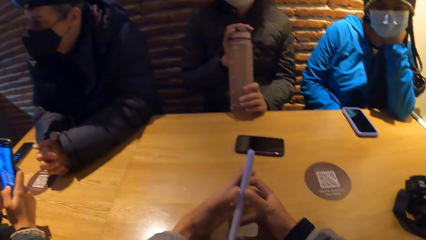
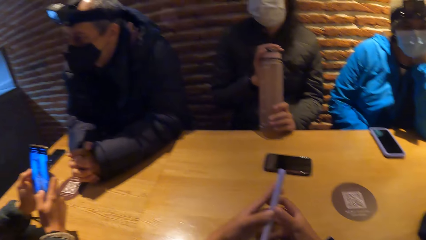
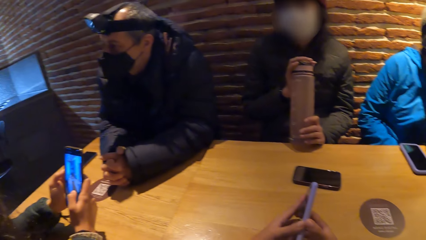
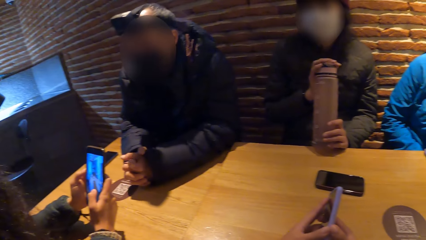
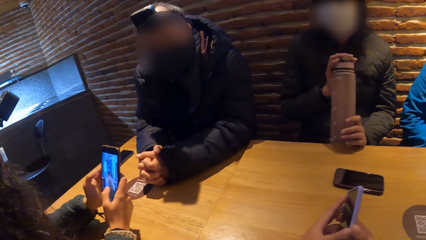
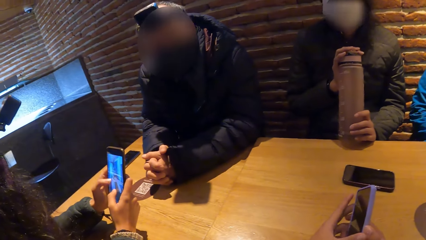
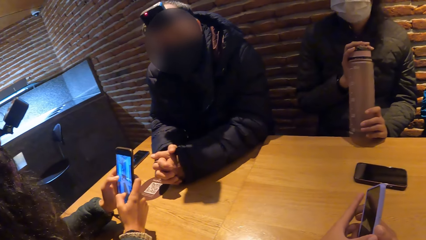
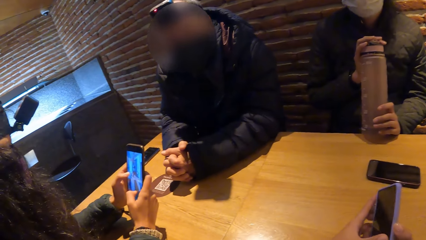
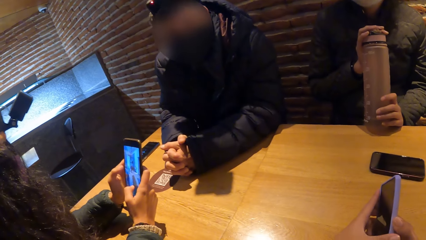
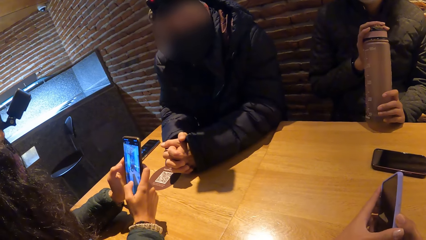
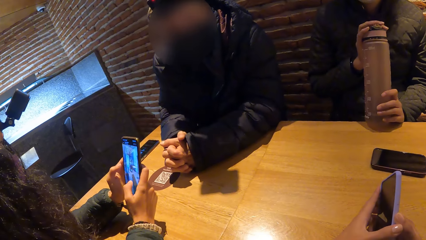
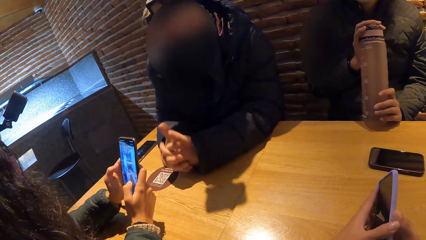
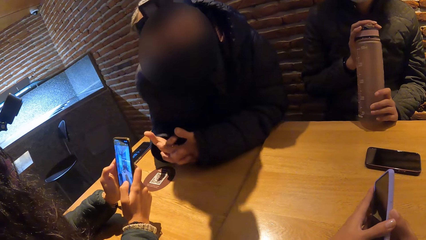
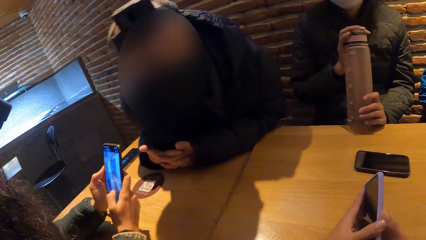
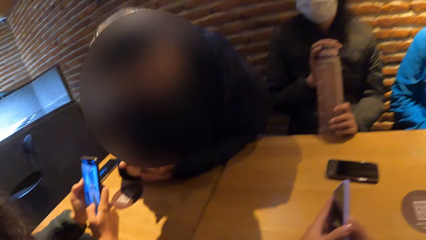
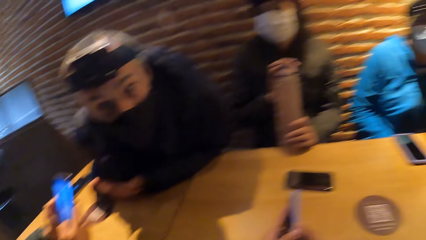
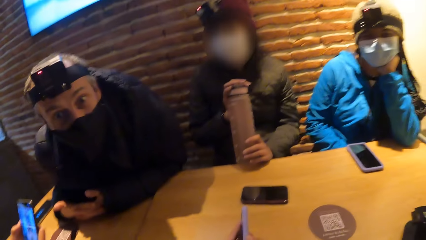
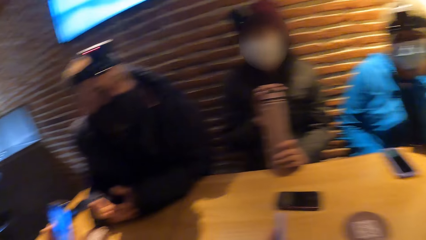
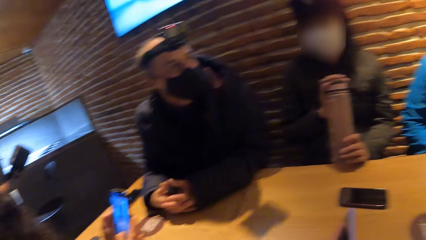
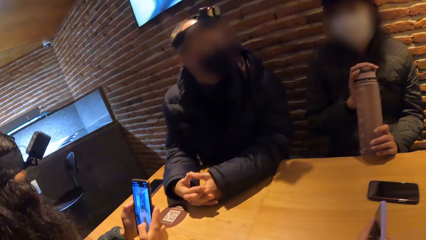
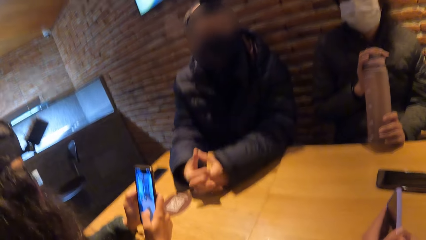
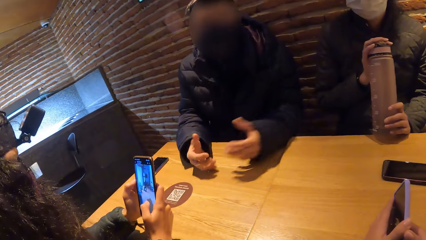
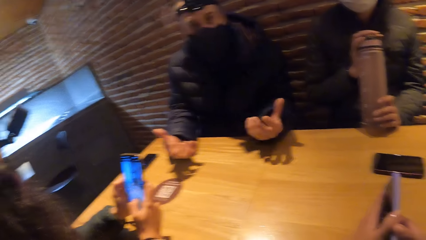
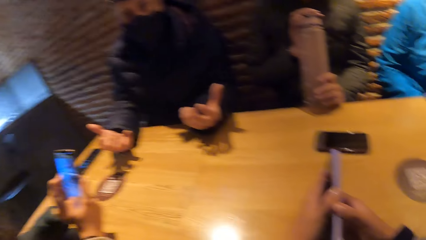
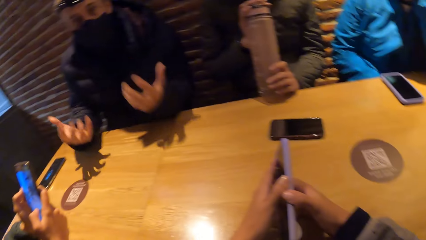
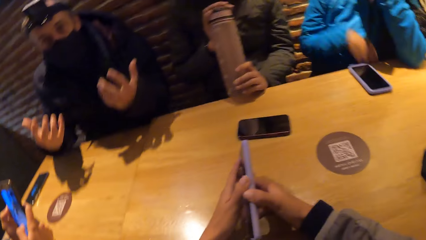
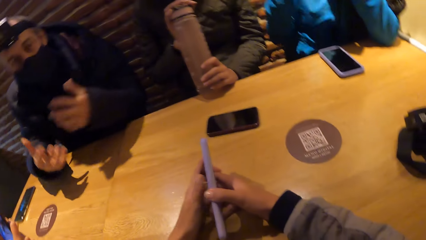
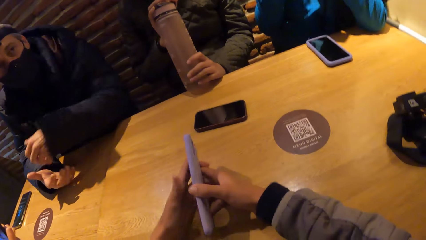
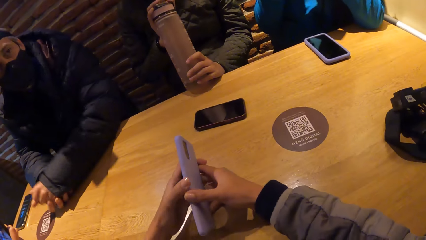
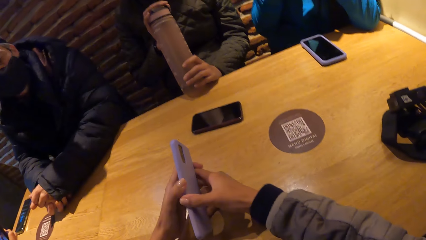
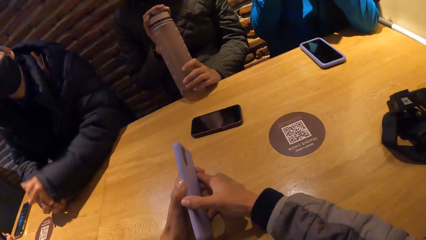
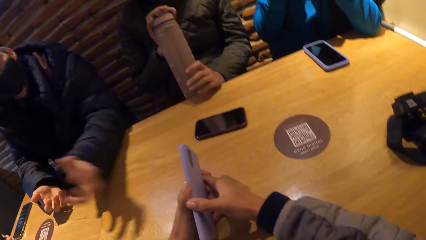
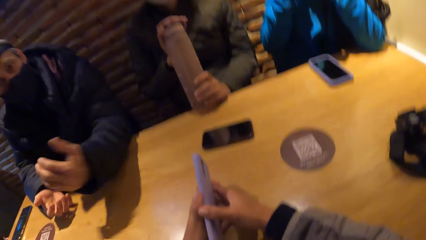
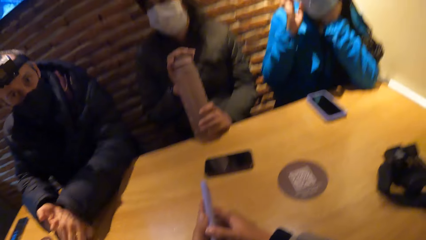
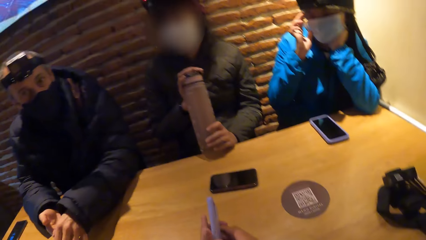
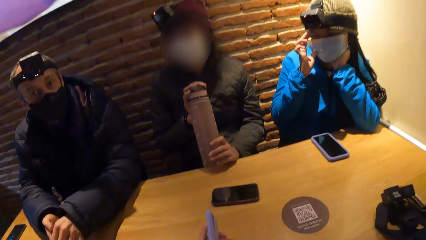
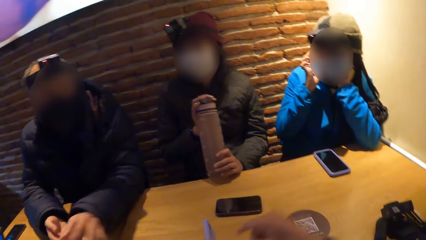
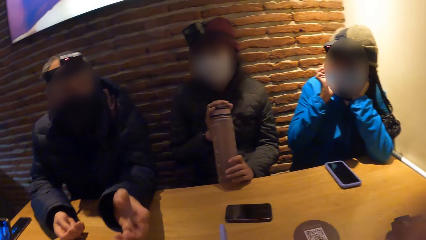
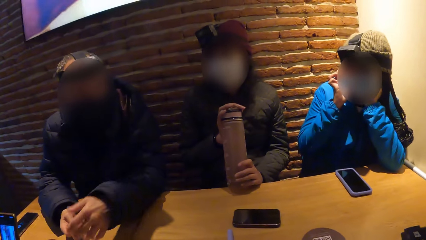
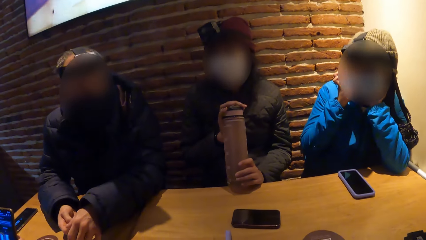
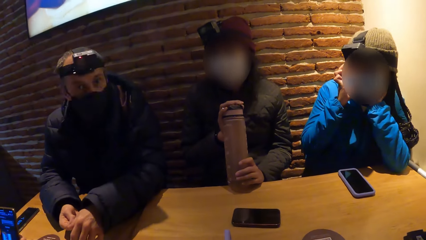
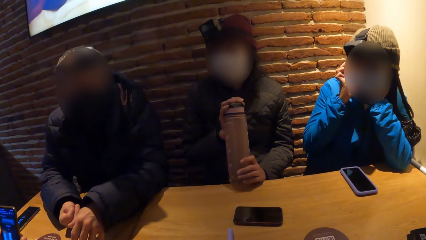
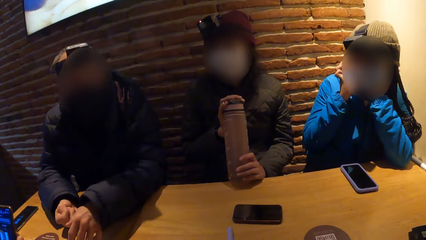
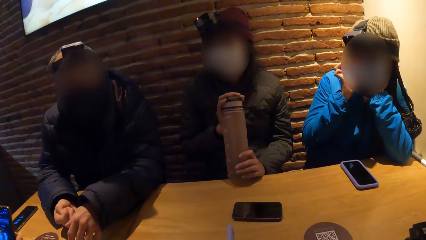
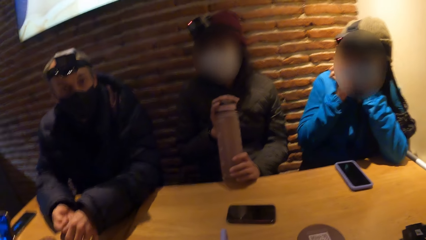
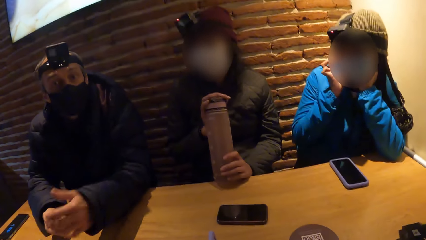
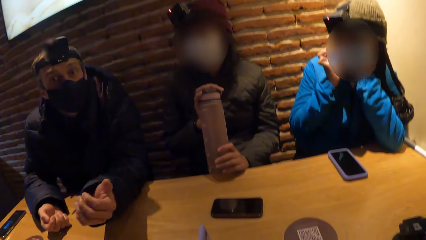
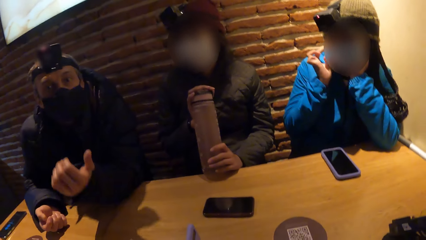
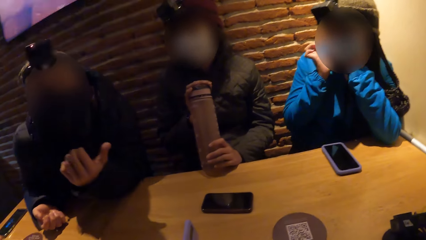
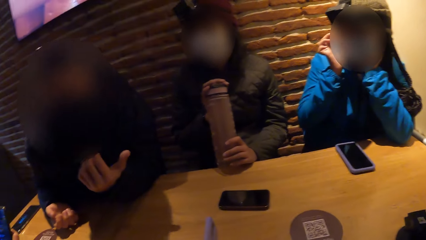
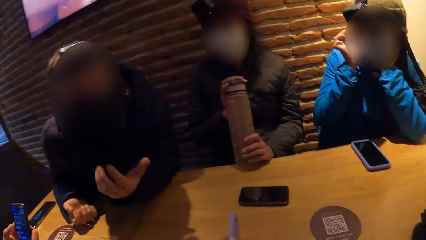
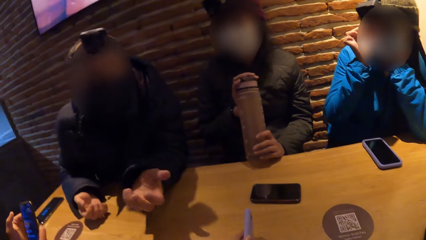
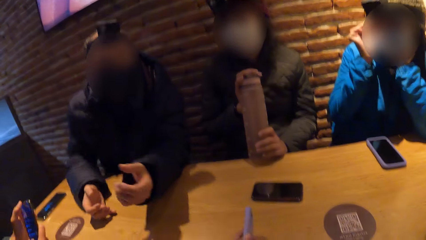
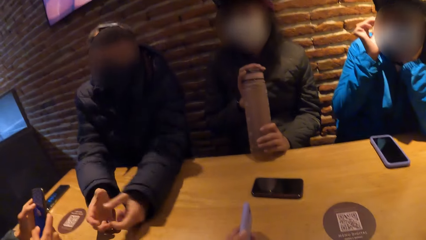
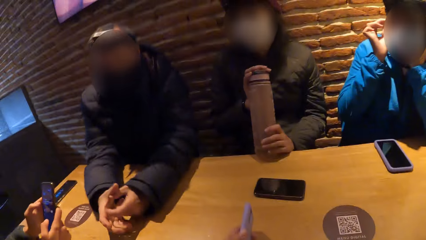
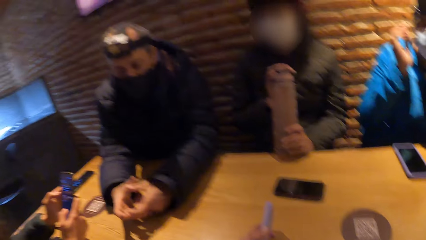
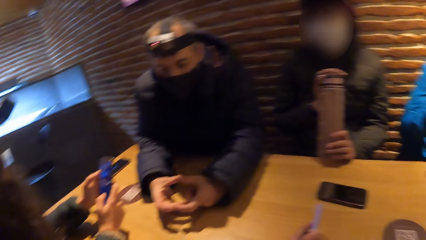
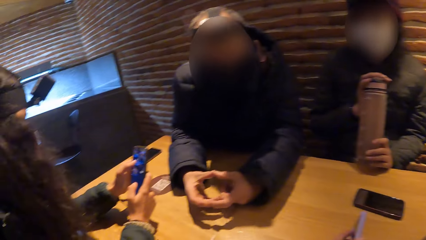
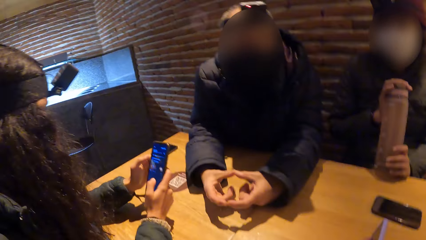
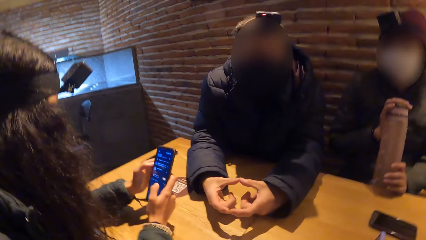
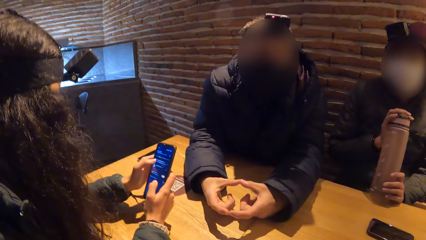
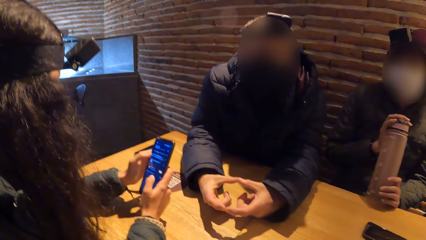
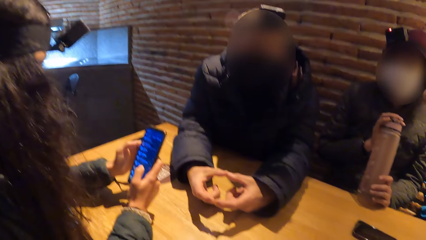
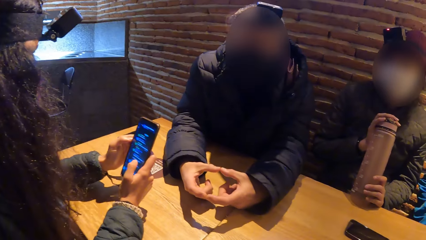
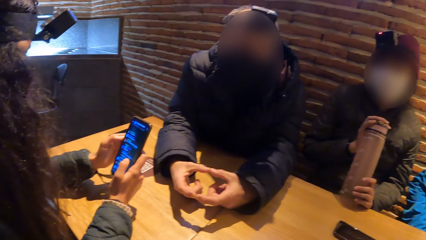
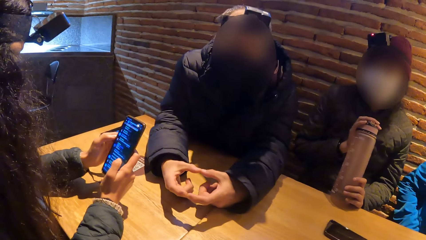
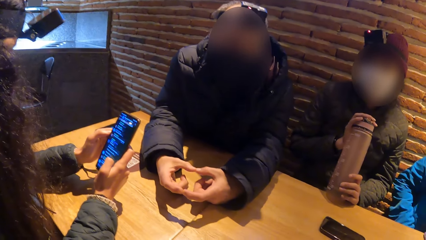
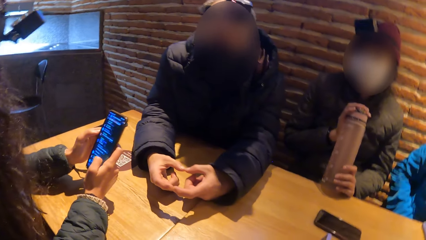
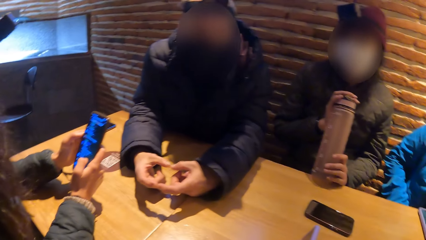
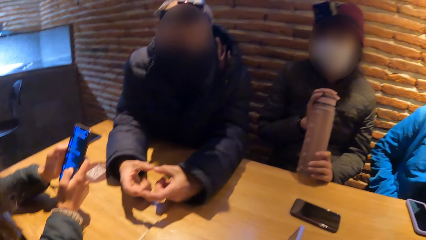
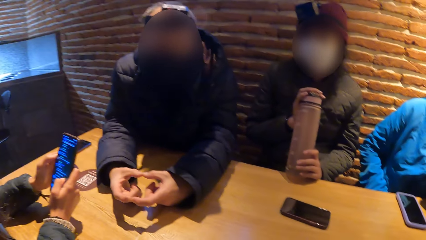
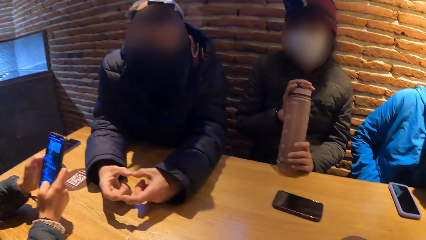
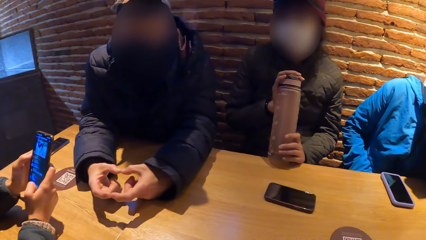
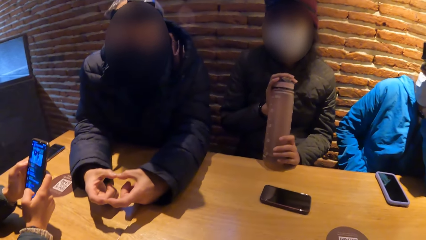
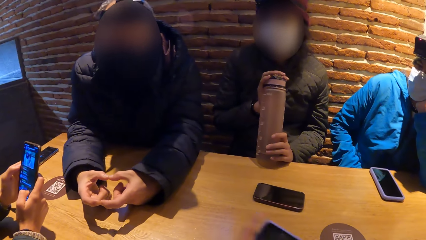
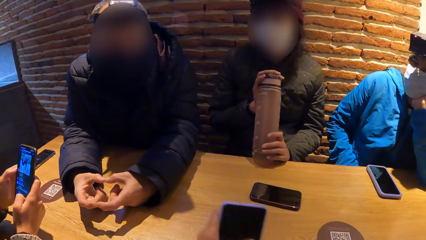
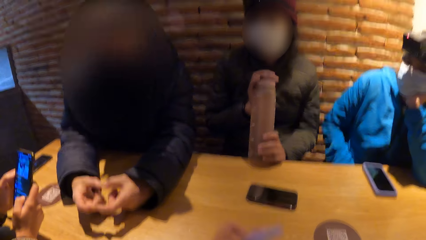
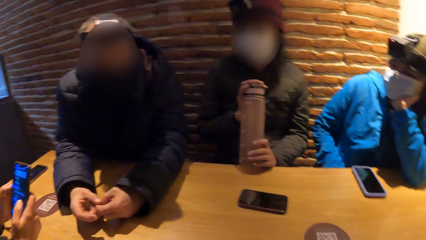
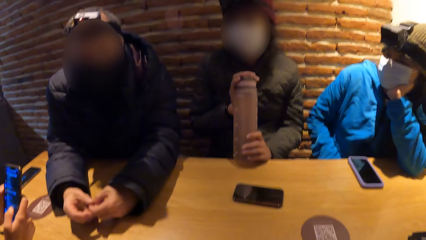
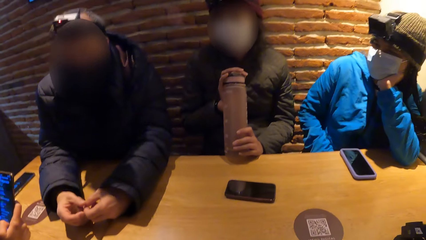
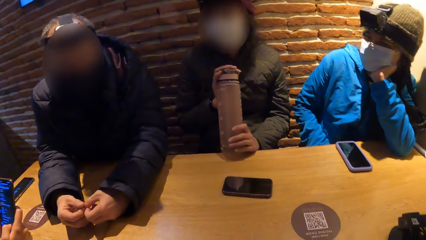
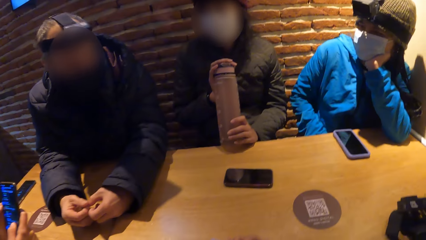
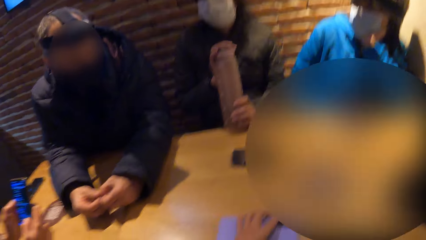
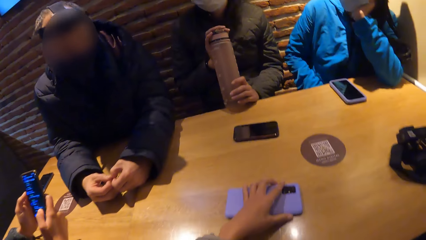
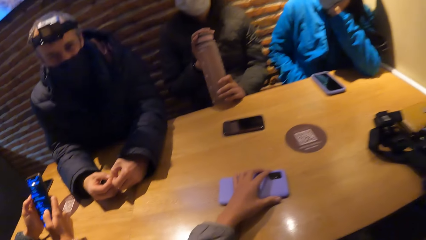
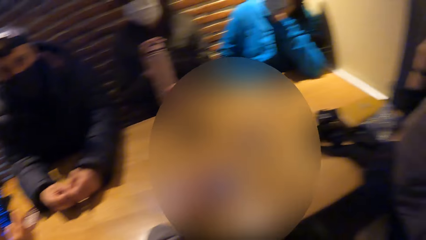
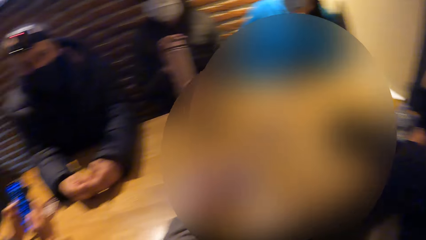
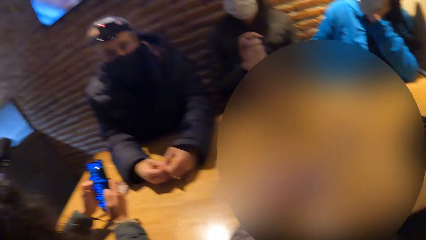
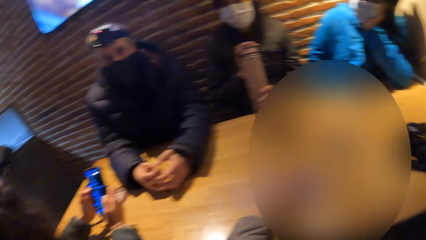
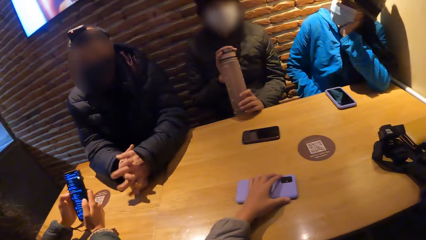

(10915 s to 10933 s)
A man gesticulates with both hands. The man interacts with the camera wearer. The camera wearer drops the phone on the table with her left hand.
